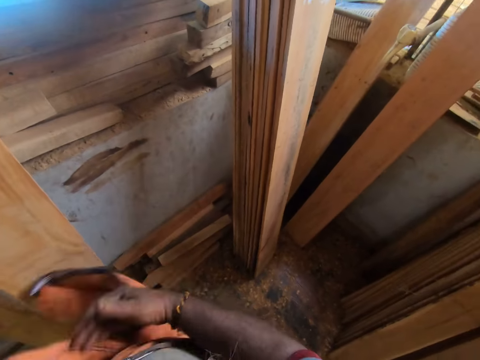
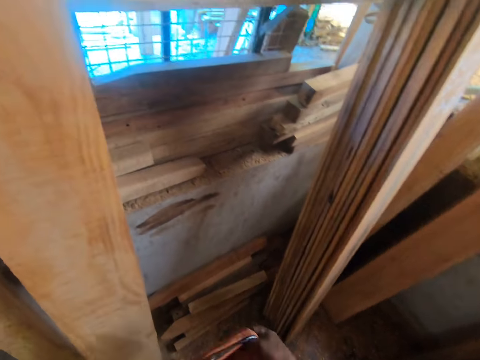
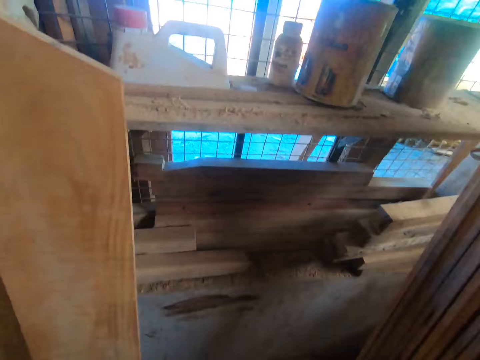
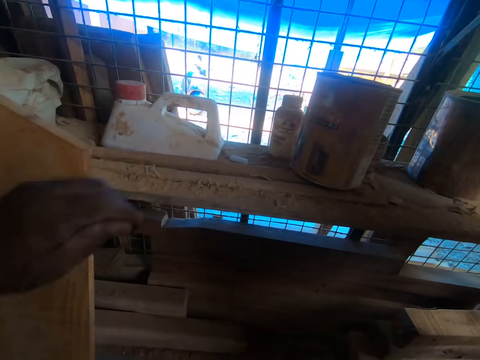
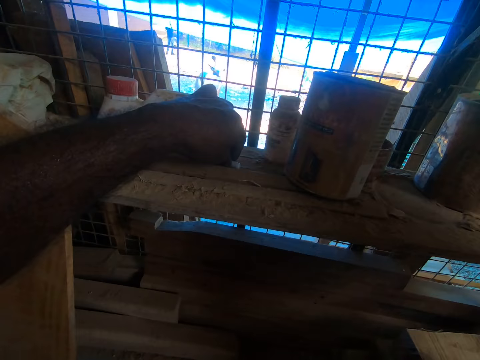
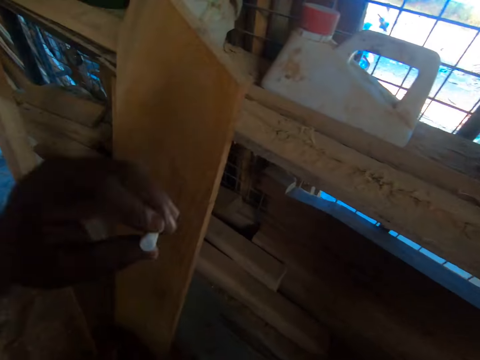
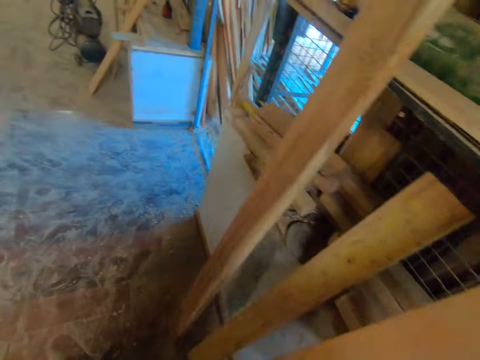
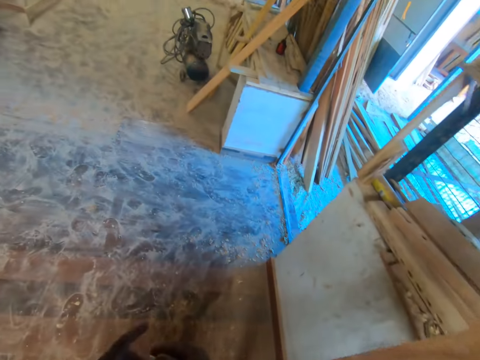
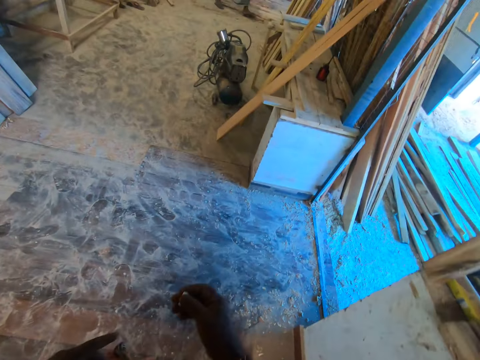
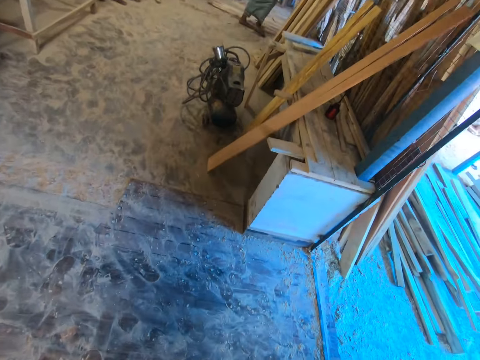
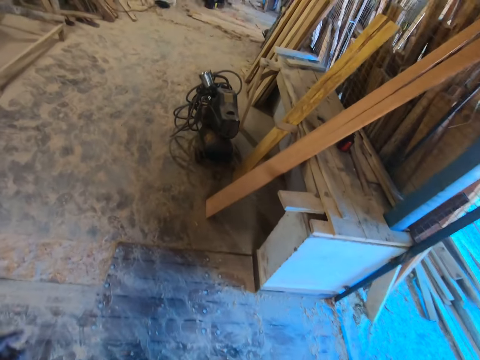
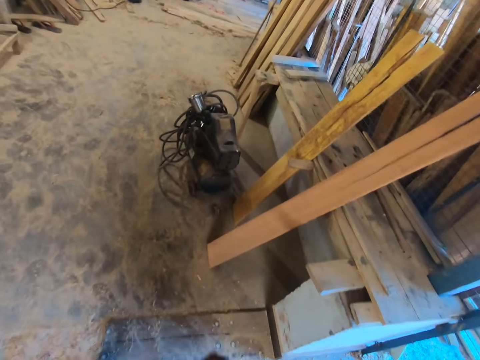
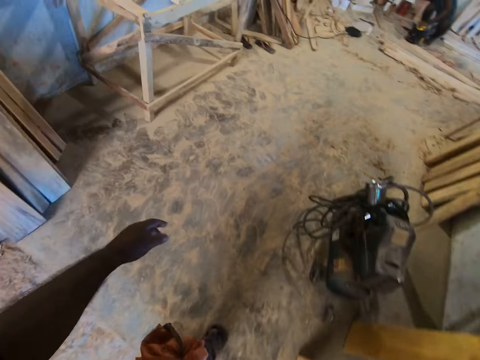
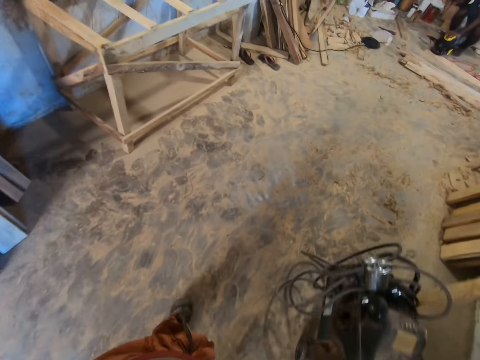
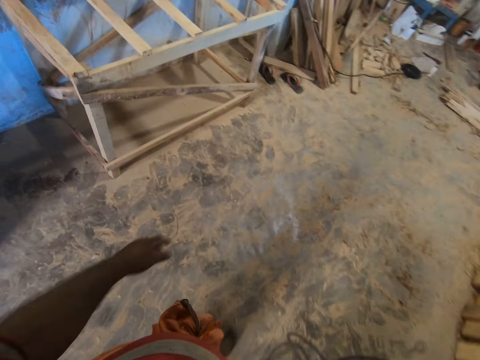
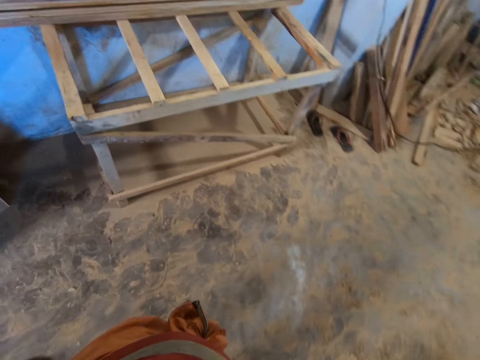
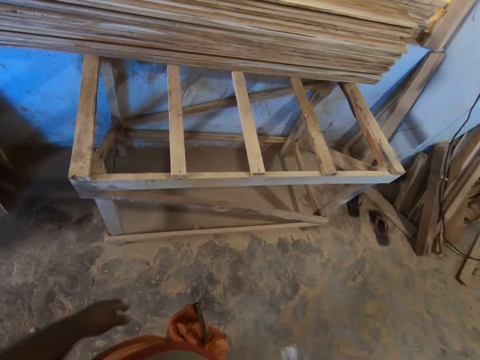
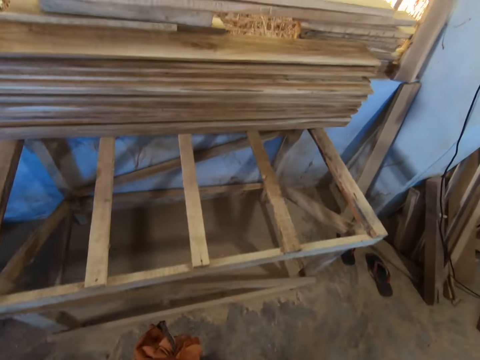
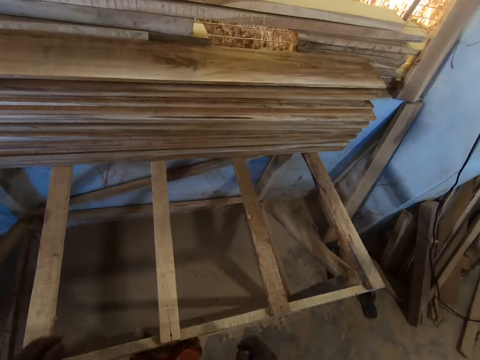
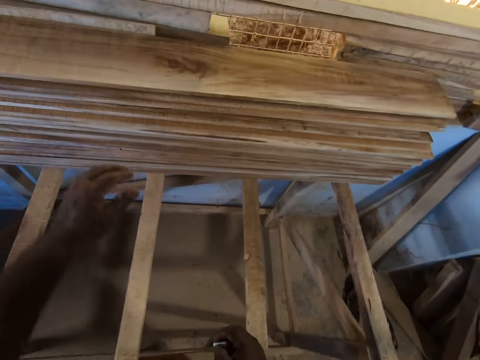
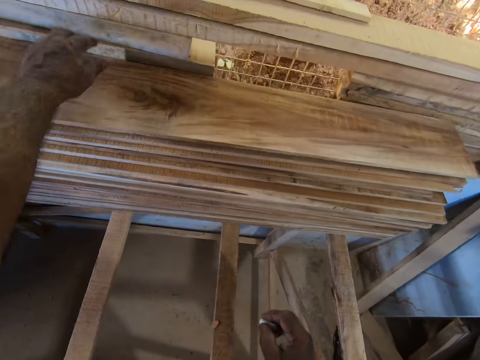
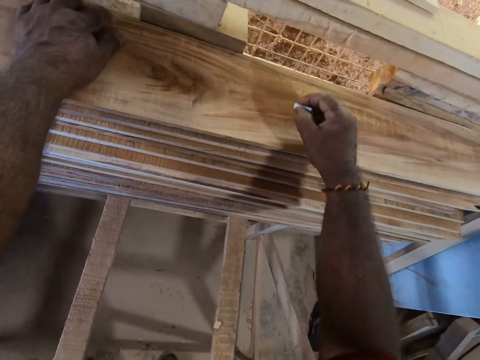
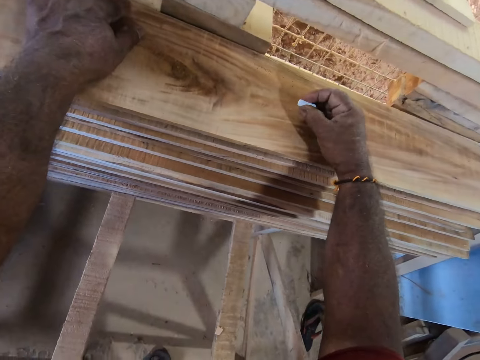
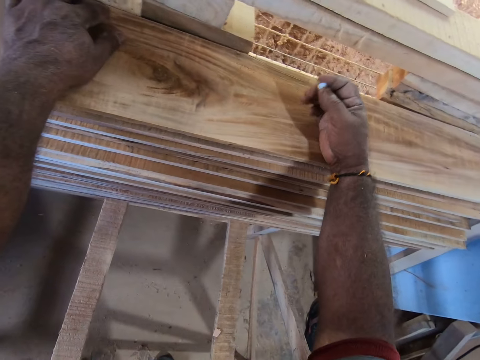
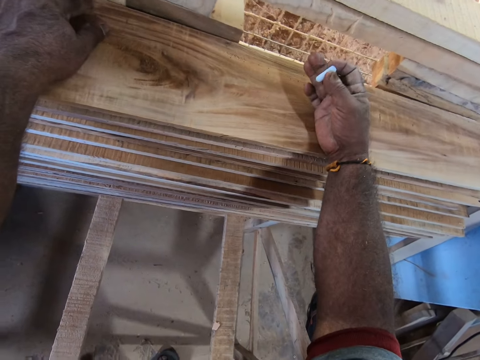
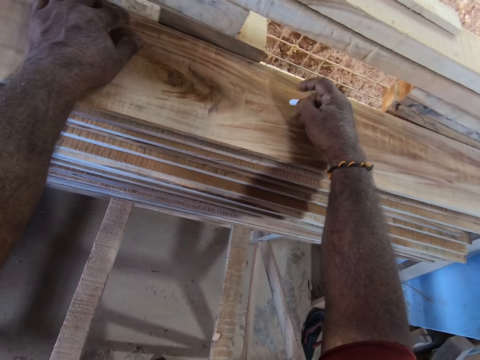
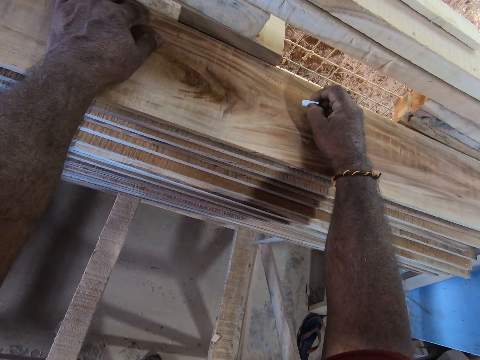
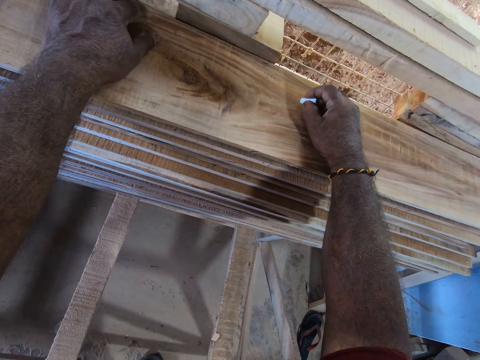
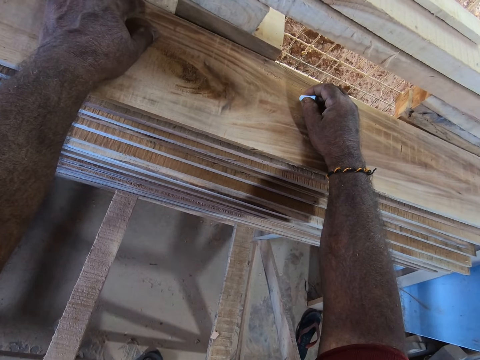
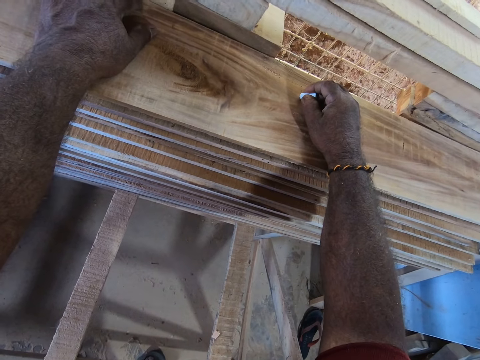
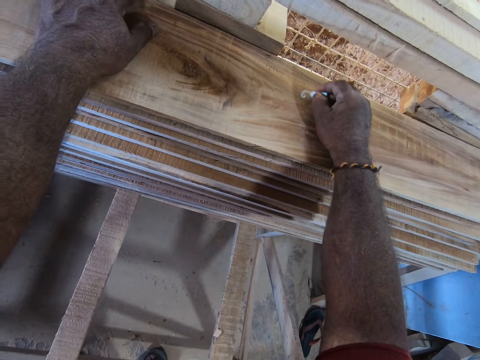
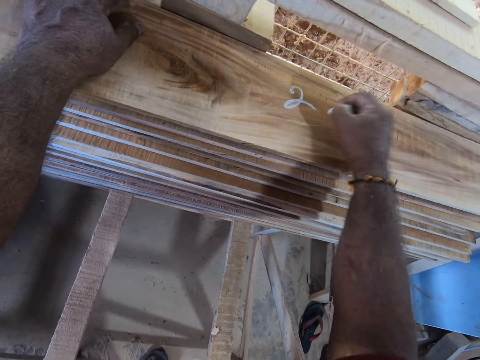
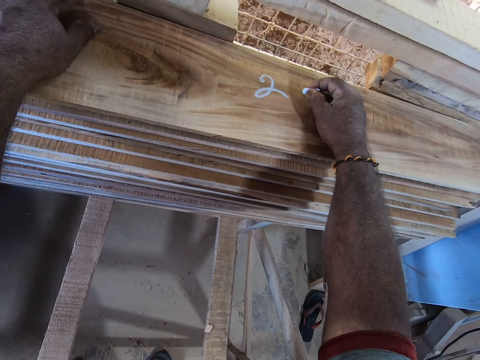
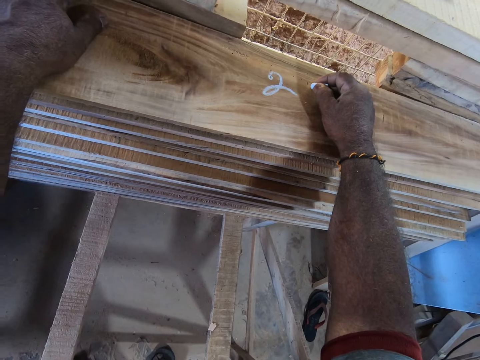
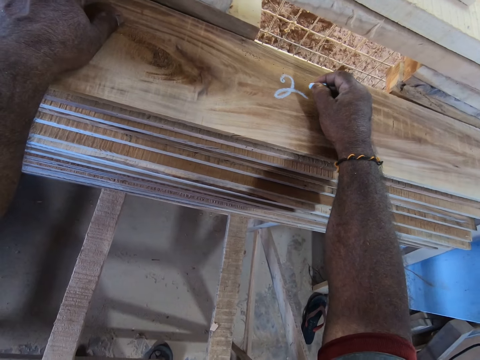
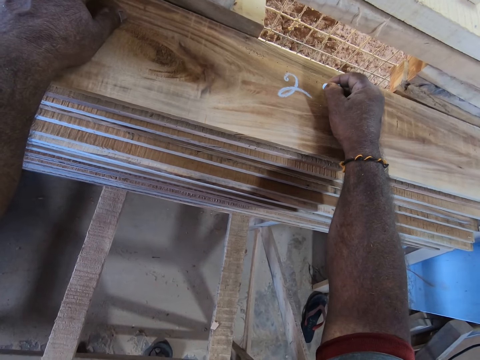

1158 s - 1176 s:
The camera wearer shakes clothes. He picks a piece of chalk from a tool rack with his left hand. He walks. He passes the chalk from his left hand to his right hand. He places his left hand on the pile of planks. He writes on a plank from the pile of planks with the chalk in his right hand.

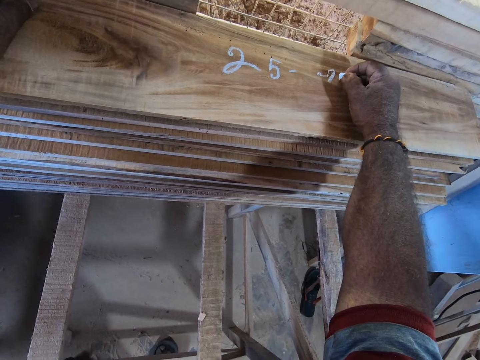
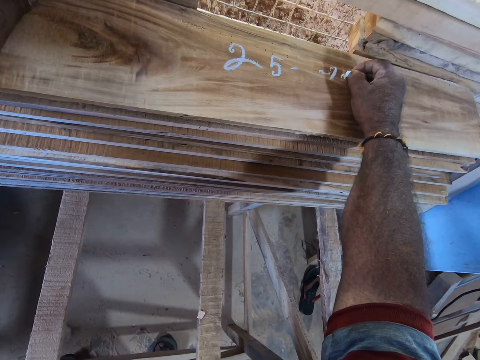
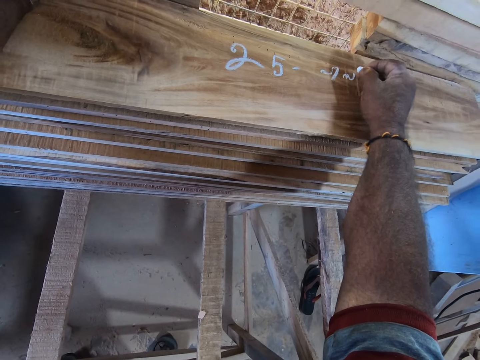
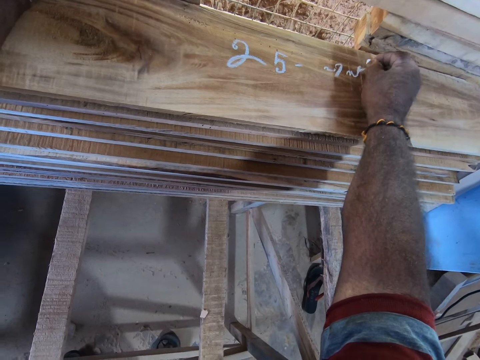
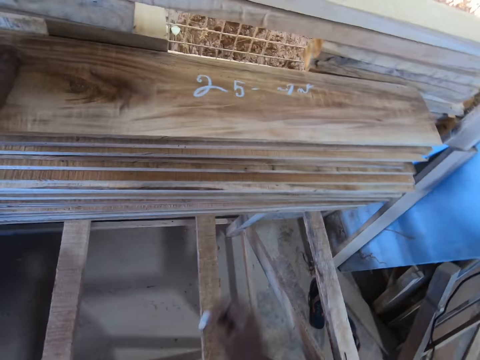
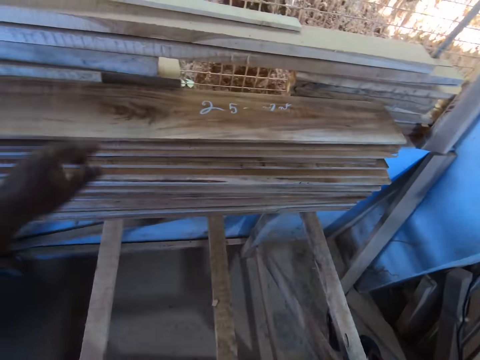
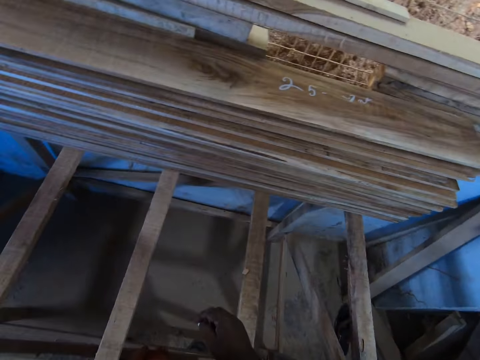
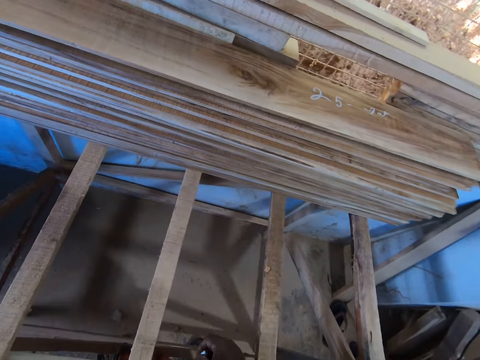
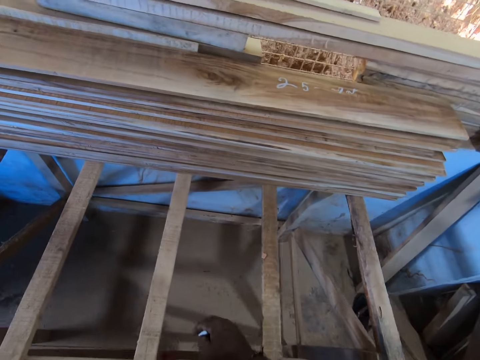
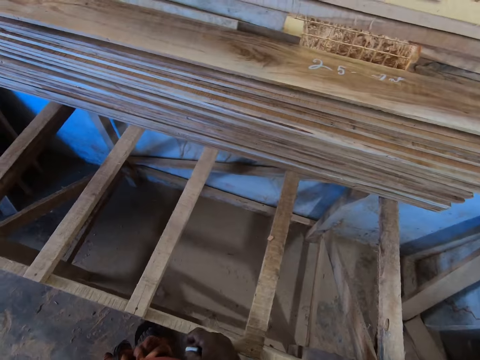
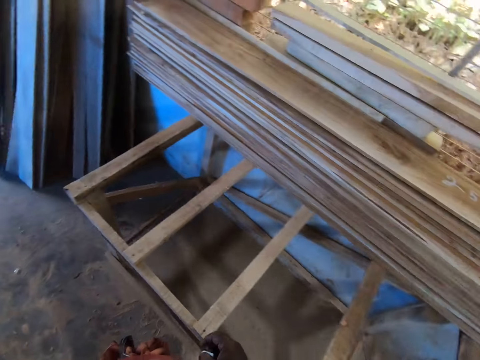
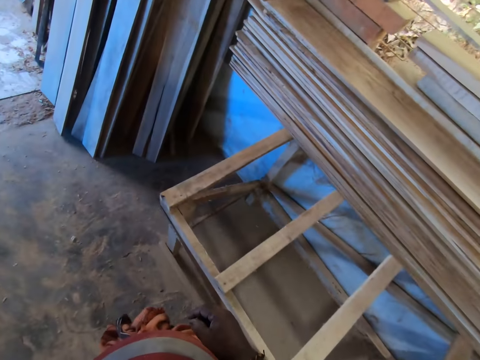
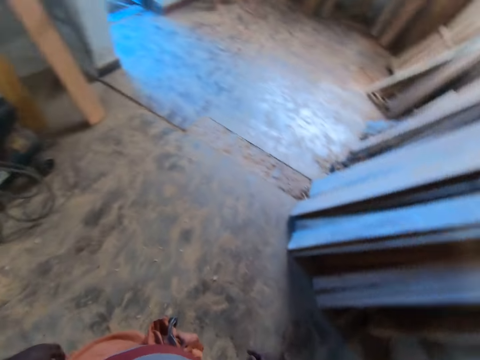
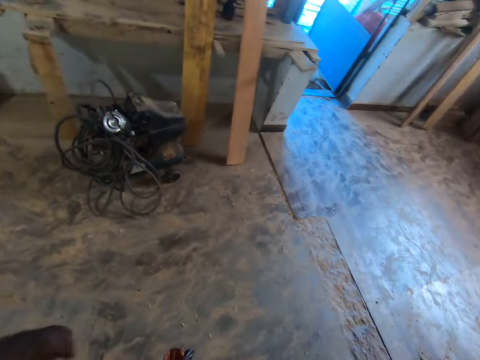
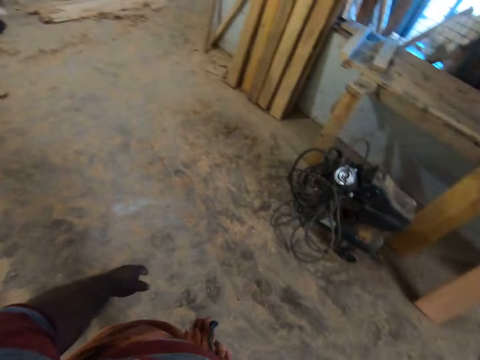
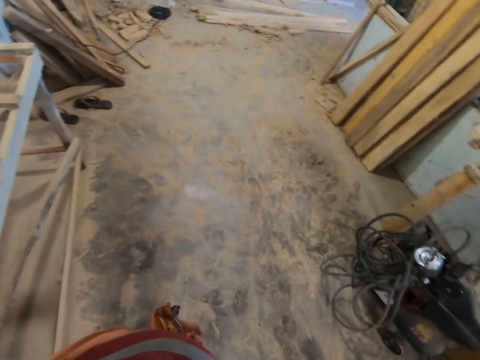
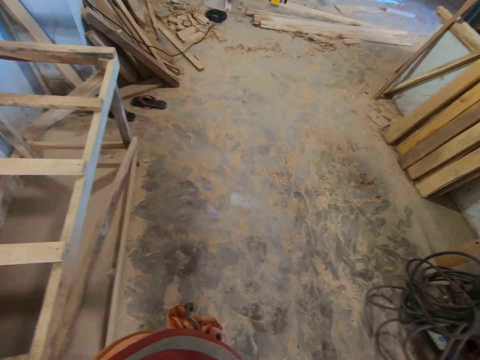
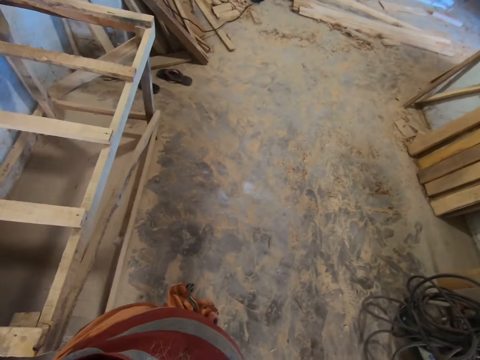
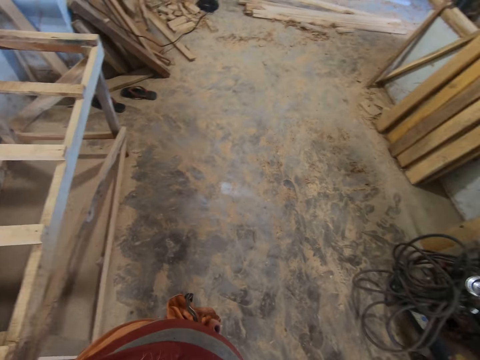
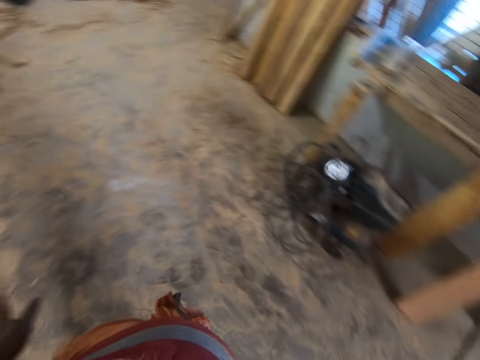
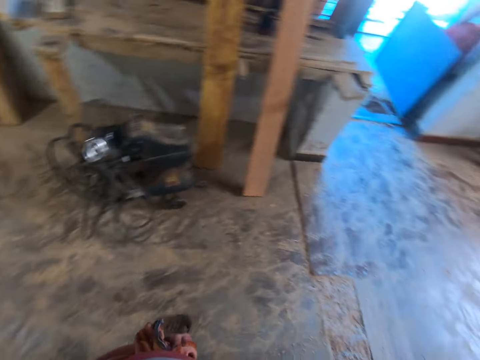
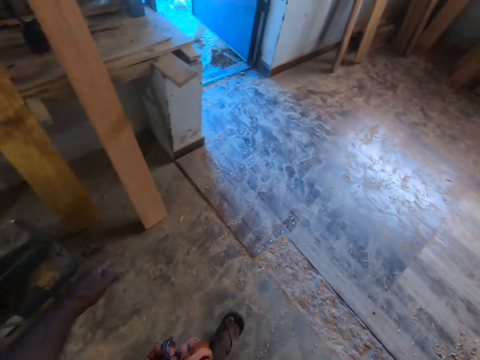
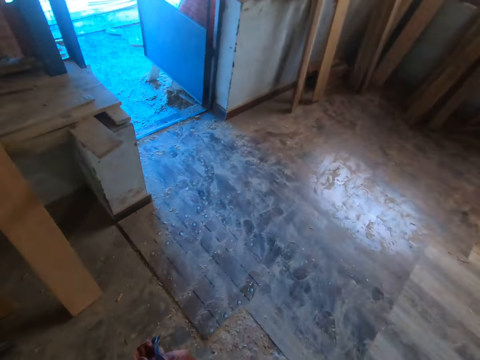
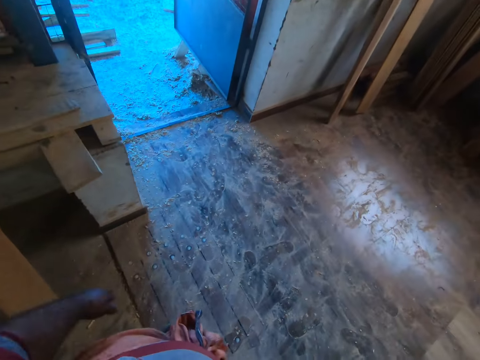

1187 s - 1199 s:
The camera wearer stops writing on the timber. They walk. They interact with a man.
